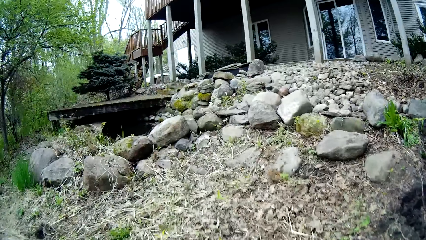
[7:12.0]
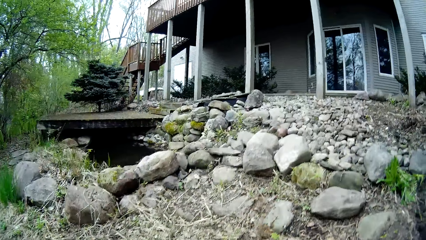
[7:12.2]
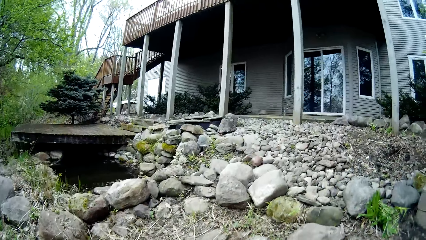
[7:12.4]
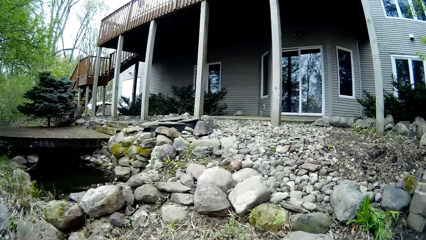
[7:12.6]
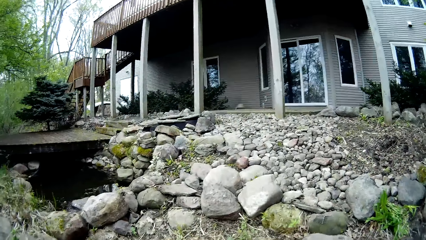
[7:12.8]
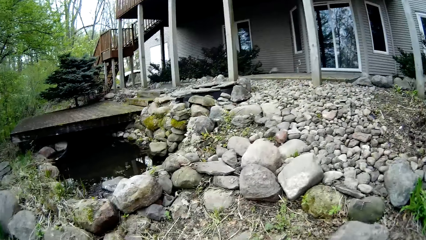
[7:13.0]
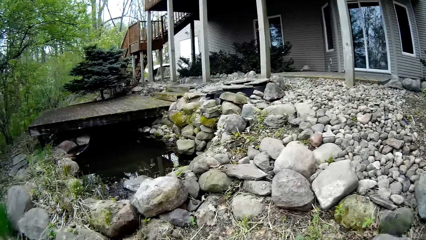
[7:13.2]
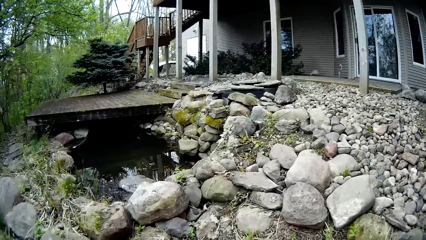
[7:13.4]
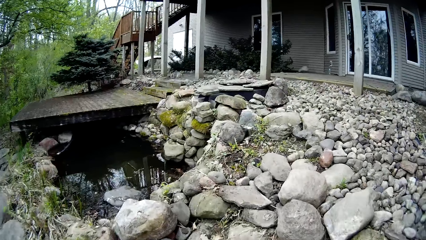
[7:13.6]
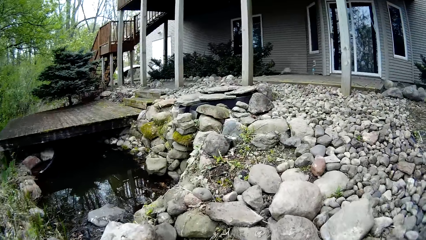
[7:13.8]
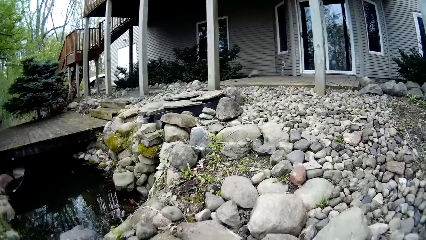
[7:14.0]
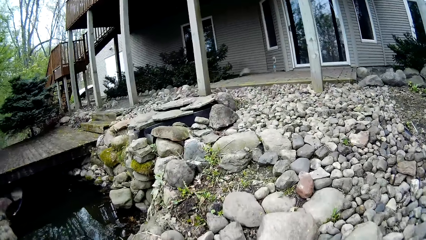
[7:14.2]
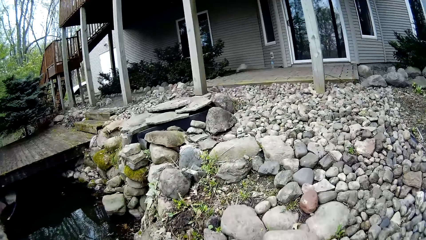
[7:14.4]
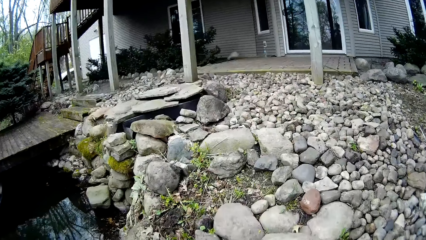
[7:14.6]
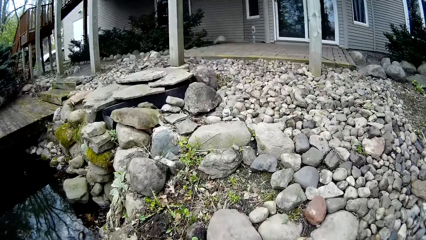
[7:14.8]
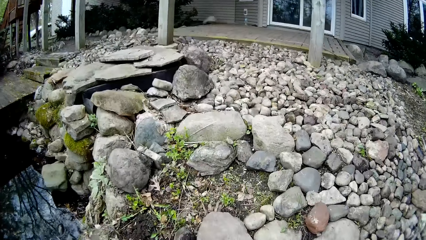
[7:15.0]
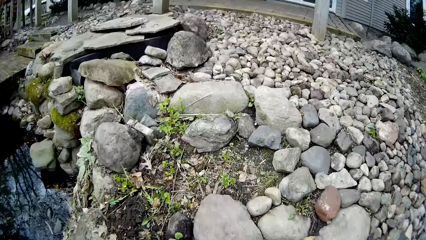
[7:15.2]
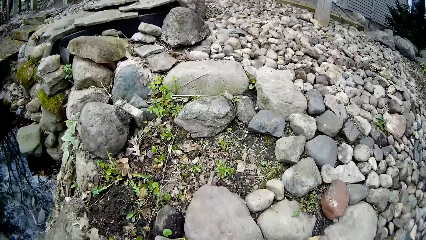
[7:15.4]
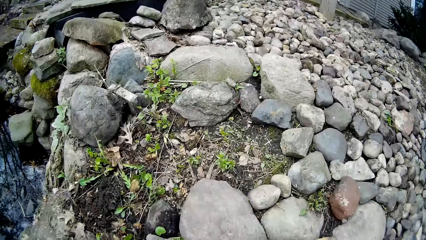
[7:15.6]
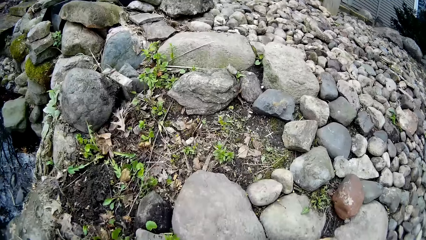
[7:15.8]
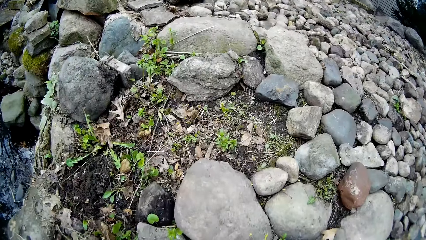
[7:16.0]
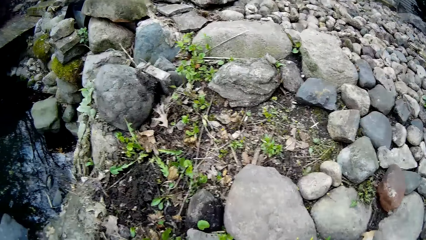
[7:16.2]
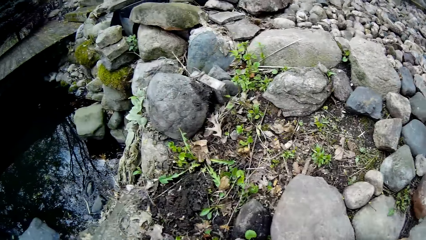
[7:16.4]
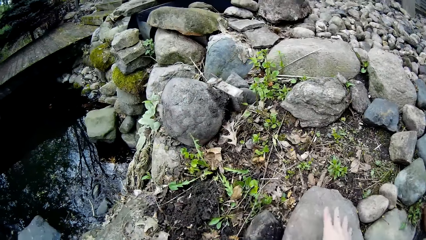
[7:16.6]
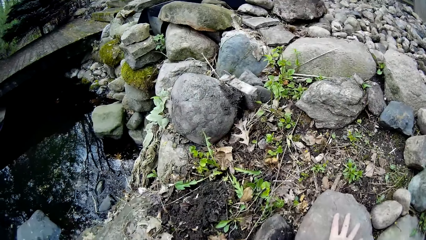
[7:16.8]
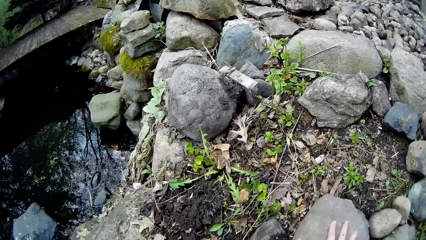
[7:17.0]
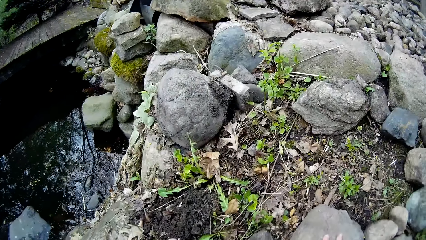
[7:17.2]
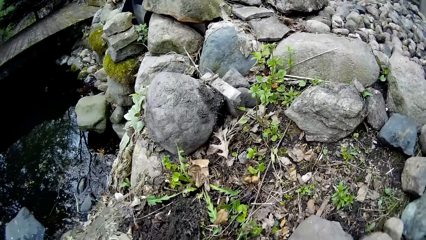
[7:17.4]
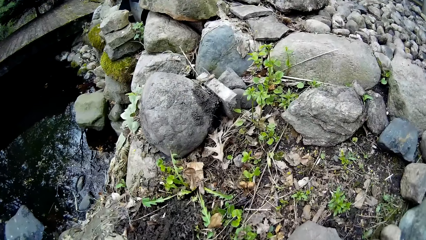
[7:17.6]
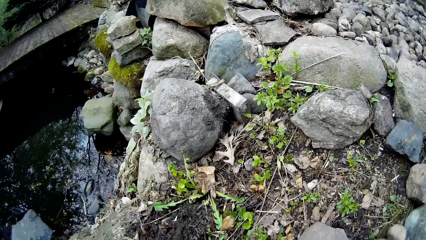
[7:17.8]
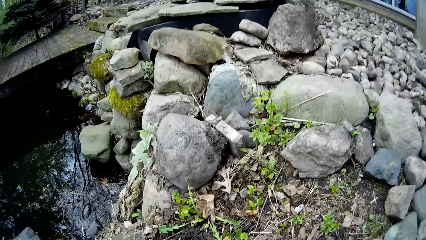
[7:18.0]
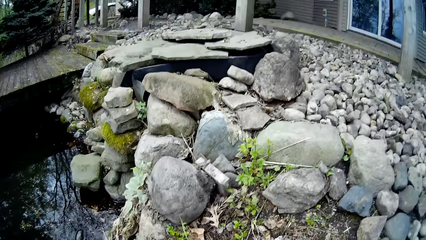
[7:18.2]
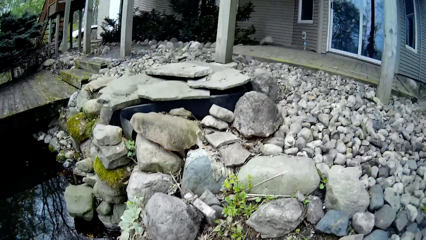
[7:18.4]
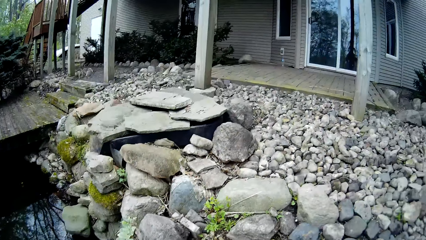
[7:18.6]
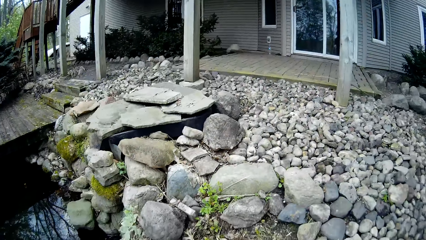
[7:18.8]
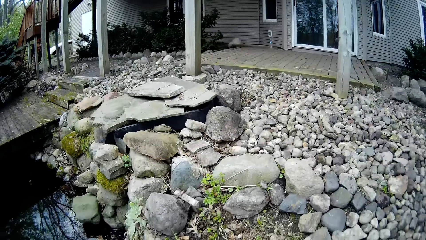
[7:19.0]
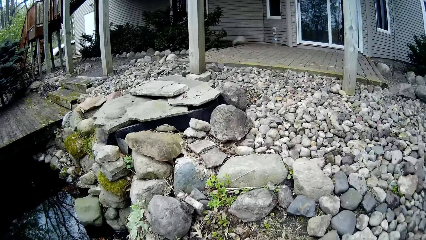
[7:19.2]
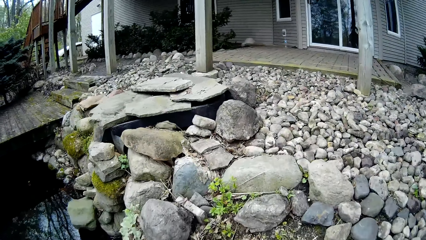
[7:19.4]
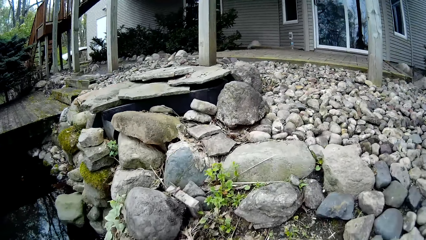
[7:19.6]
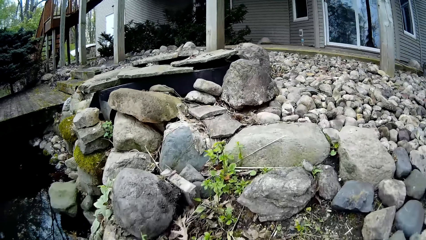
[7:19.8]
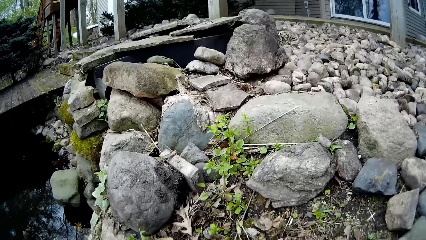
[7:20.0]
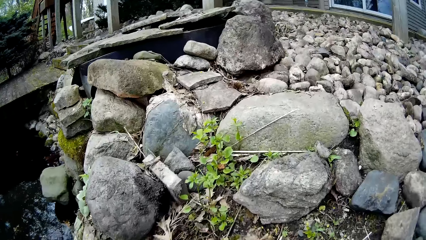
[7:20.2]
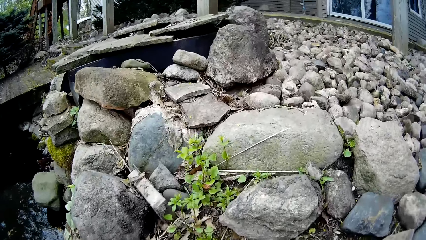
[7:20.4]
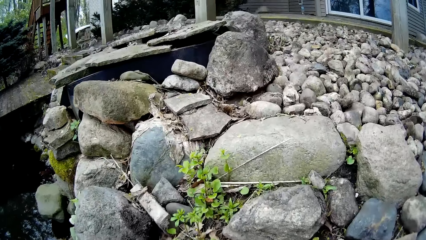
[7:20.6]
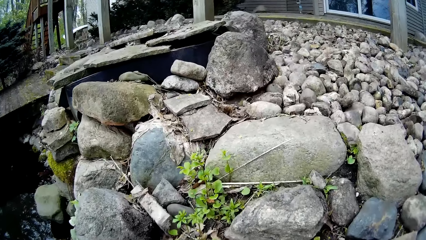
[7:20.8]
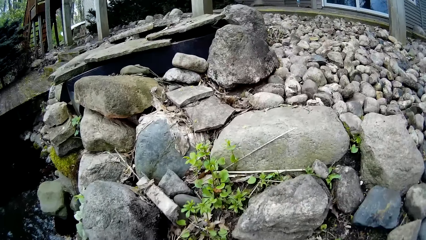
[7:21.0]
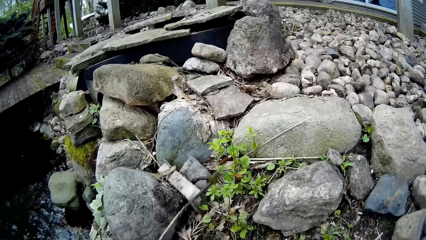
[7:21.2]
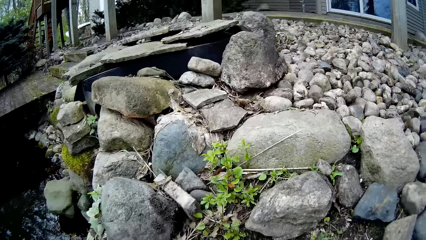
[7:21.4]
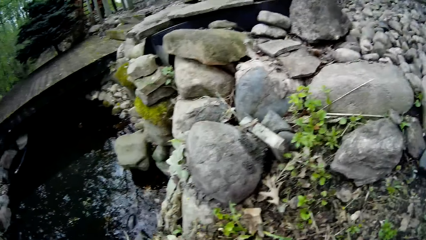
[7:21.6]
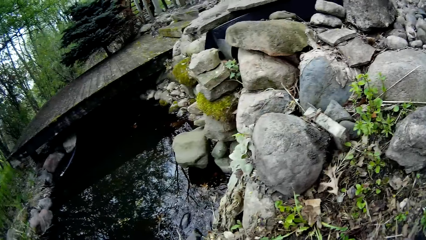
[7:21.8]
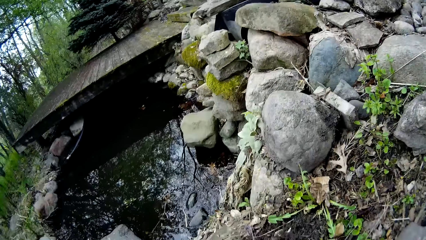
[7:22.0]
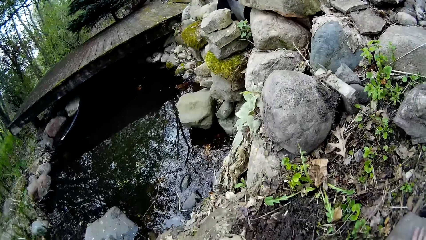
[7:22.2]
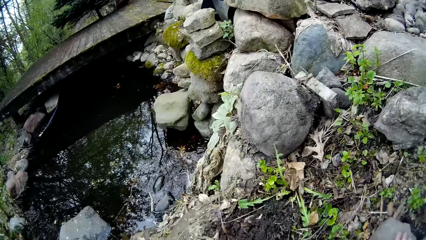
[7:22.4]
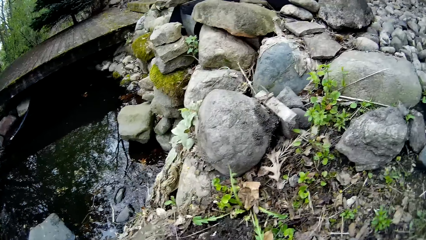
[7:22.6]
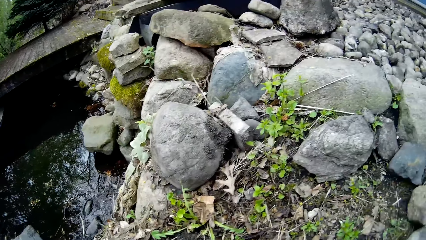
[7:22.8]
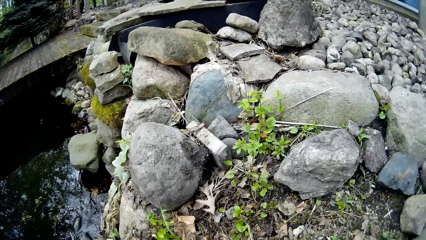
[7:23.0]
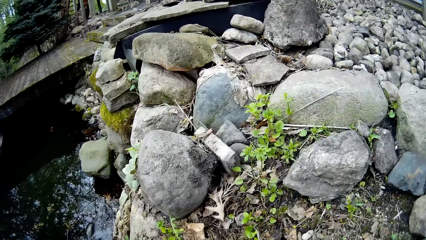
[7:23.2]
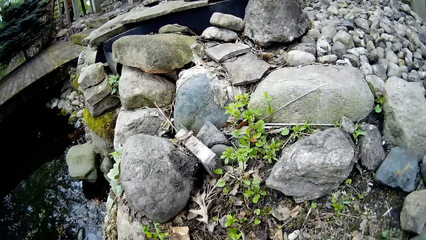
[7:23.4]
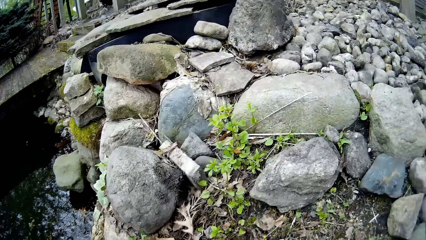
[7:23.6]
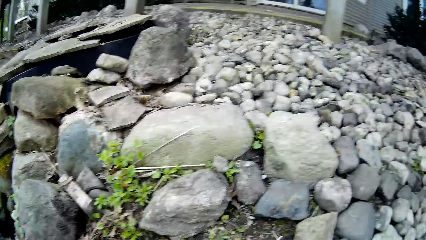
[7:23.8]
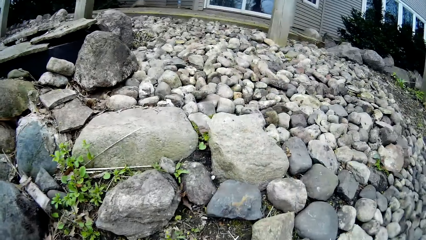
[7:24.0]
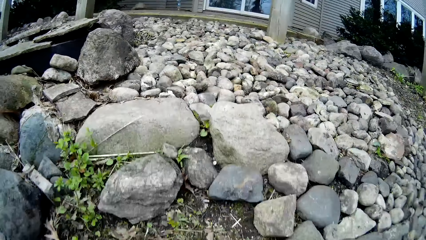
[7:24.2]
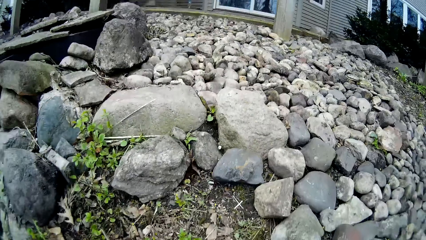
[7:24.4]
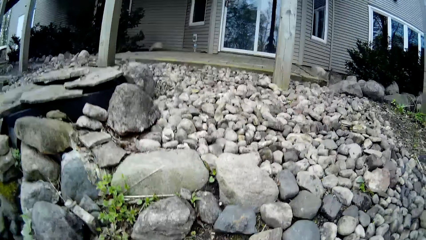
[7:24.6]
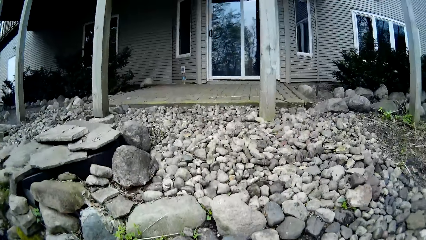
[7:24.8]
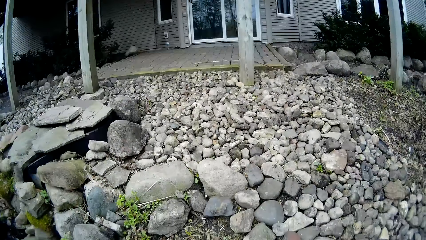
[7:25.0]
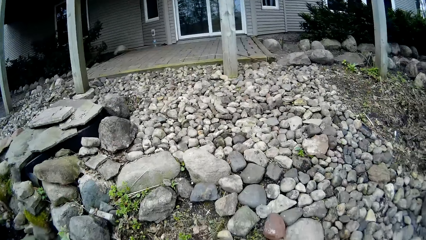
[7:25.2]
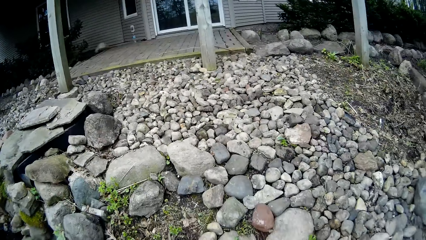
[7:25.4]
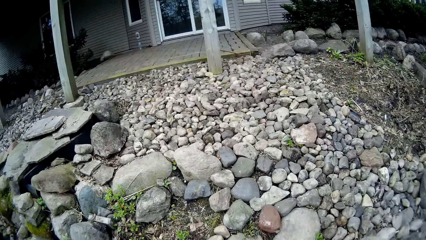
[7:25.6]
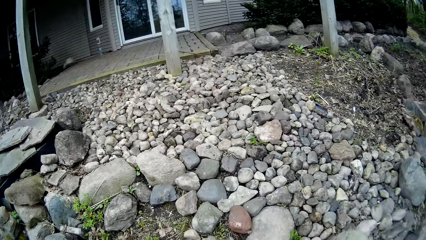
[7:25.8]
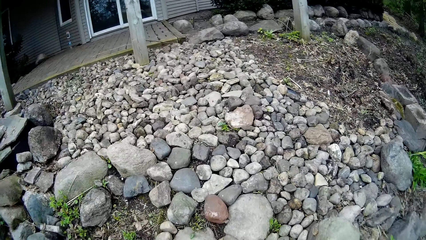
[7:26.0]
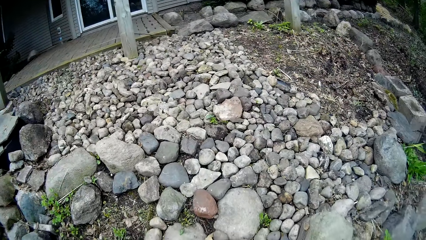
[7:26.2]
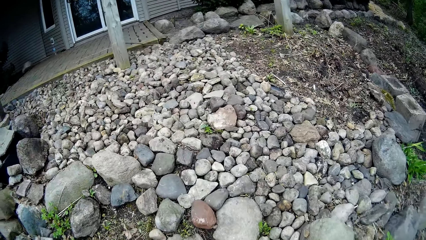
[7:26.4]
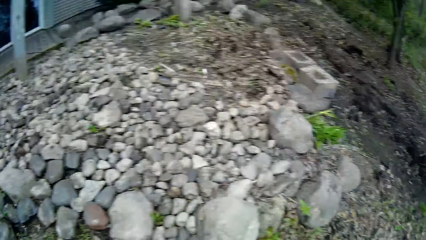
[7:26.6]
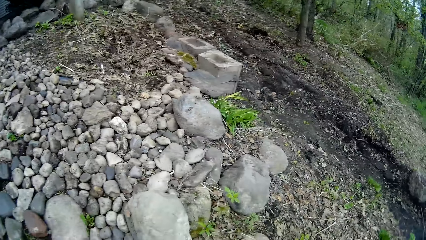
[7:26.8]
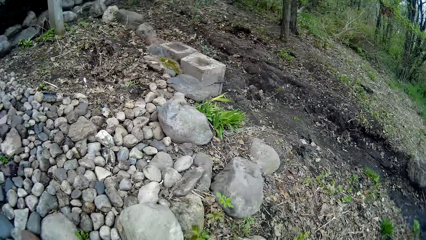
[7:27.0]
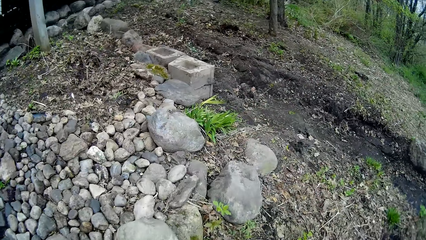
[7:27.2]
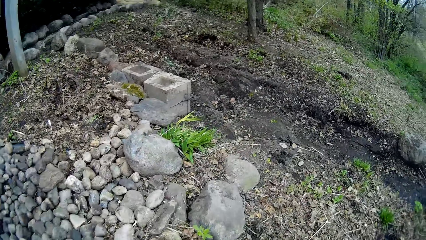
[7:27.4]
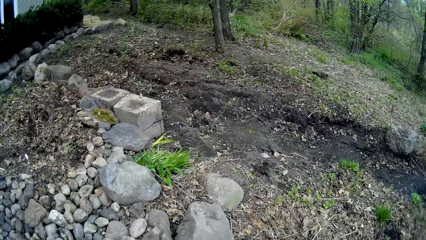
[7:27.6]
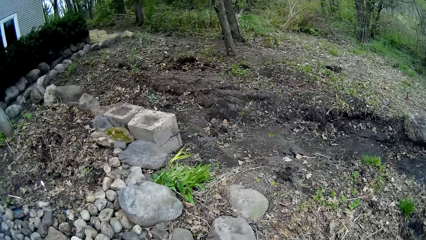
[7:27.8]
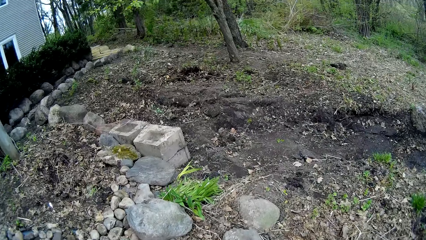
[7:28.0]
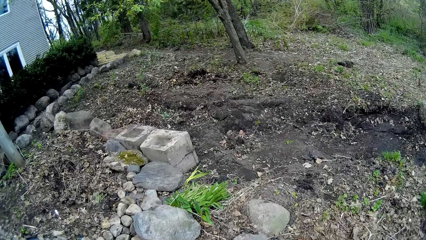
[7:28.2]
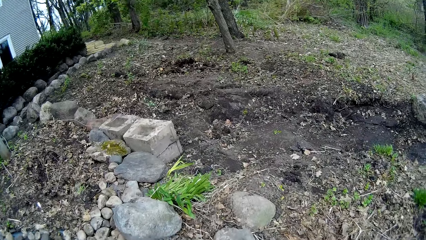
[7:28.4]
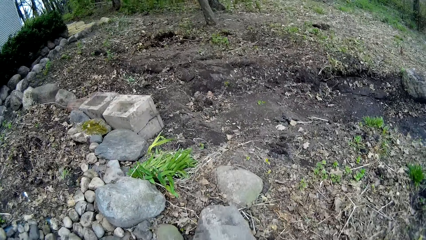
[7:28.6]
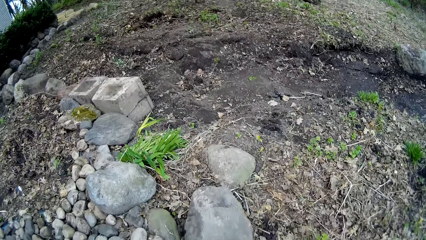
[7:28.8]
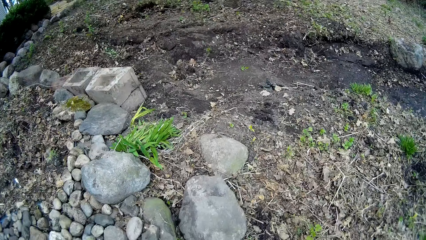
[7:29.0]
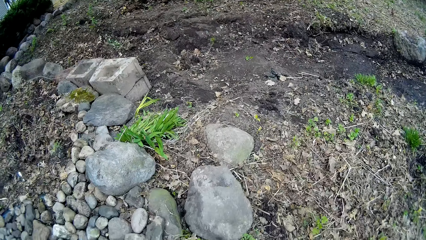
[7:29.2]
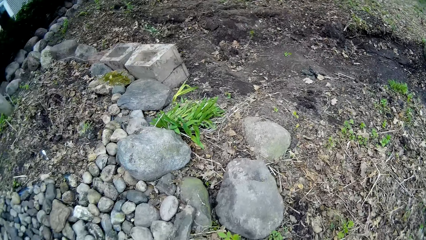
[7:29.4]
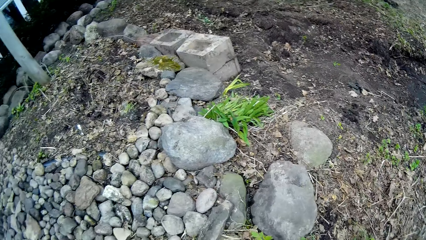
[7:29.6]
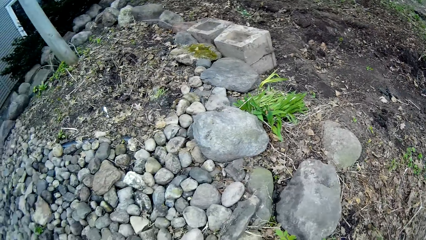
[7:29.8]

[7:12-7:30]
The camera wearer bends down. She places her right hand on a stone. She holds on the stone. She lifts a twig. She looks around the compound.
